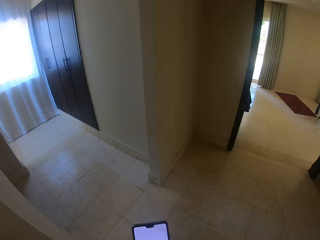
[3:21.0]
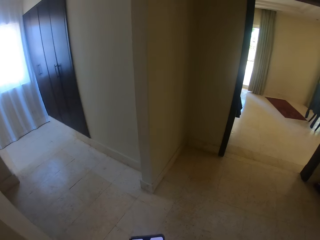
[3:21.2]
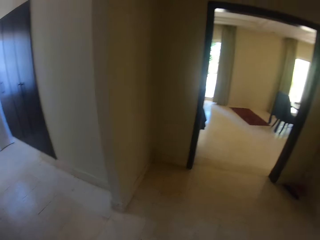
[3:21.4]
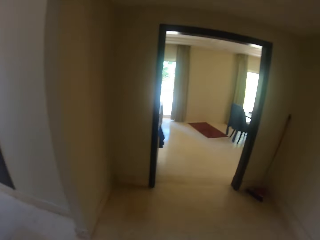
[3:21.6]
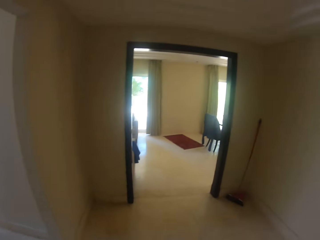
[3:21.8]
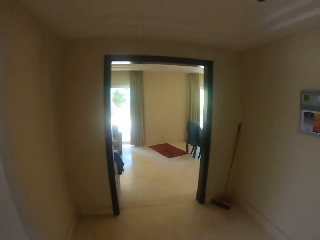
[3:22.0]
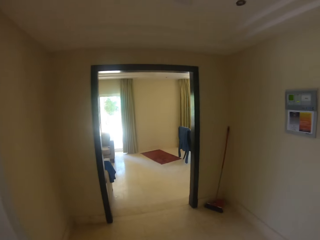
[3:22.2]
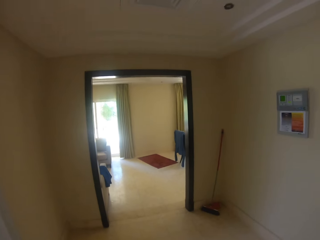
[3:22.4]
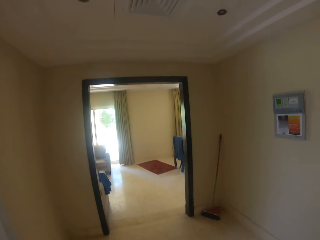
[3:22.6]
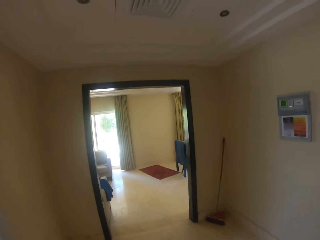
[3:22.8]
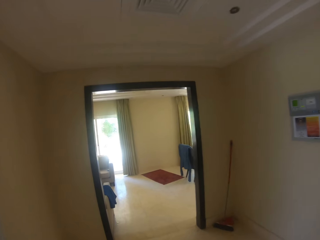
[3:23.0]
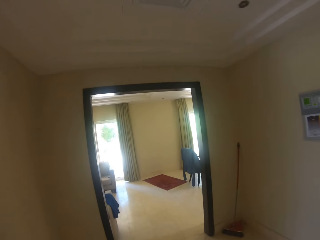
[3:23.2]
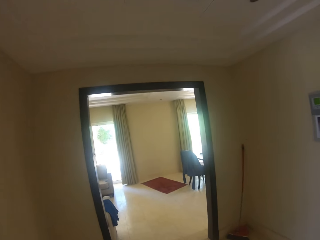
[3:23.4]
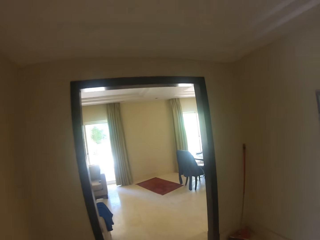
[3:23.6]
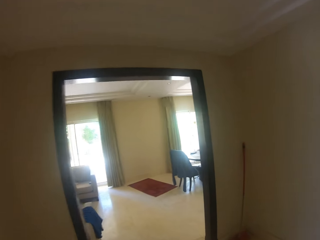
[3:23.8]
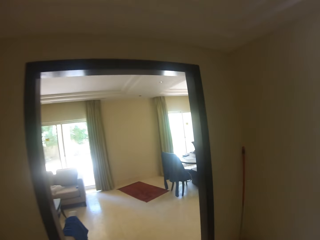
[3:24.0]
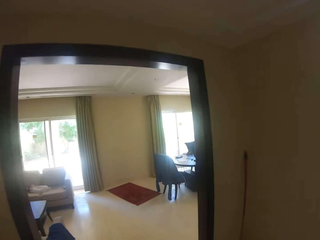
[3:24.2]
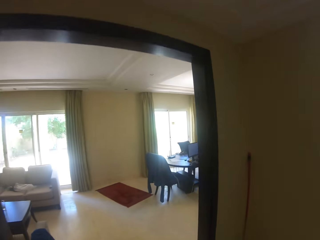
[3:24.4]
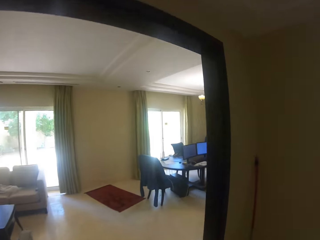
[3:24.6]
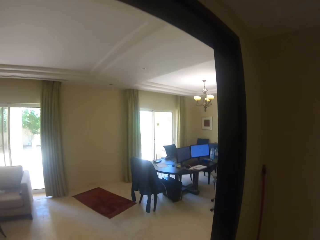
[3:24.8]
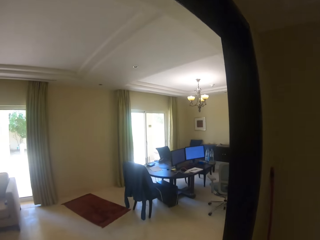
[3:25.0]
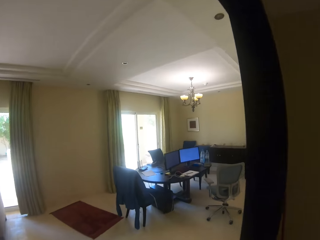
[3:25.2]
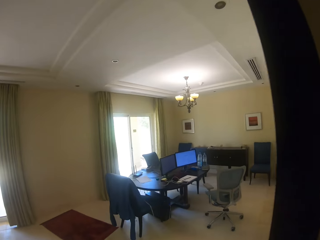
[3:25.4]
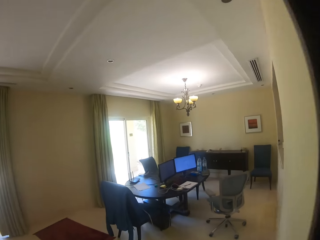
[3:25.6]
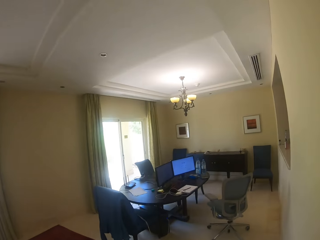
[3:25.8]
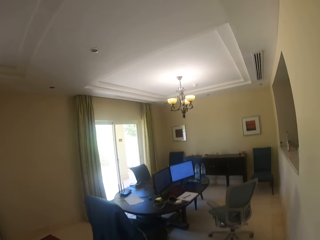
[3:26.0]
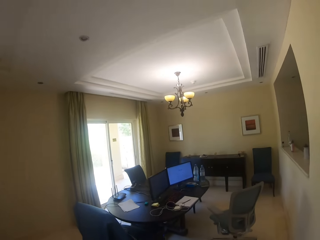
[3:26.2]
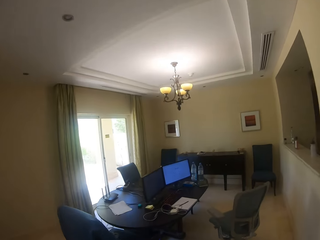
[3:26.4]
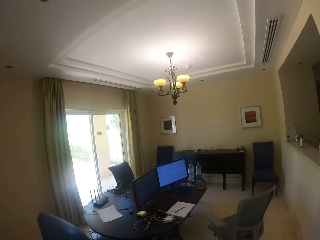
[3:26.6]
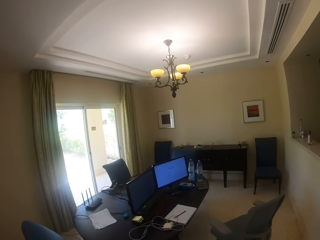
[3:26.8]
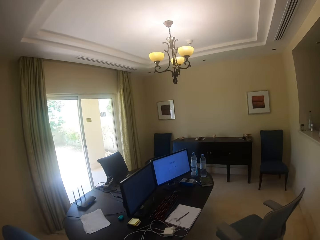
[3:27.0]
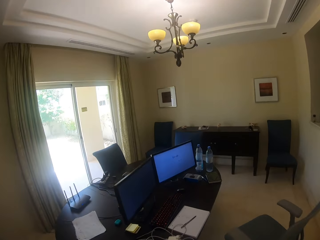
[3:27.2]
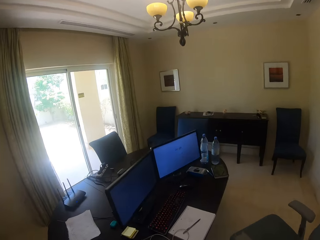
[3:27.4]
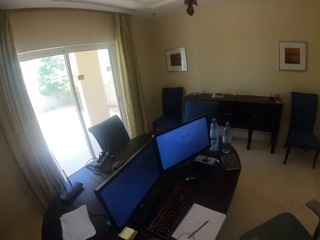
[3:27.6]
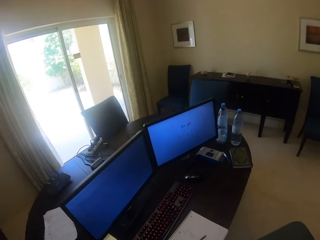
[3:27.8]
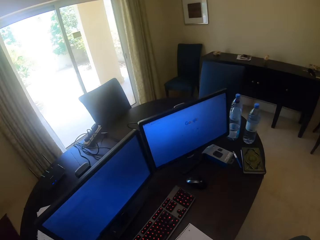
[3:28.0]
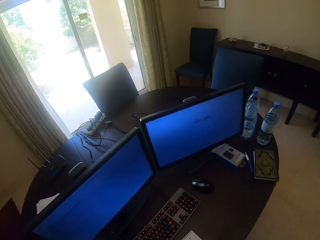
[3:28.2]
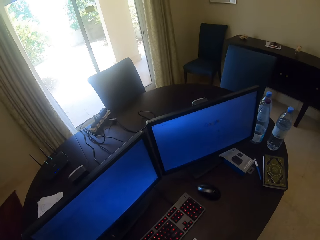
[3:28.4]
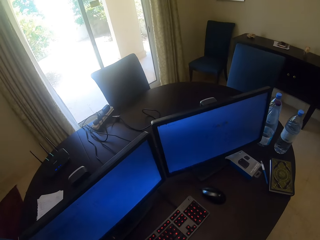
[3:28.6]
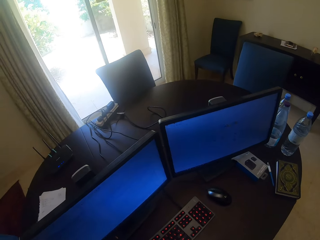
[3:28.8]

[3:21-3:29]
The camera wearer walks in the house.

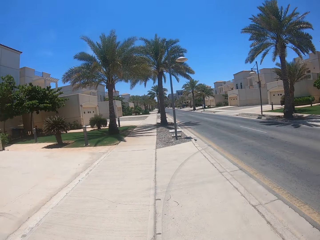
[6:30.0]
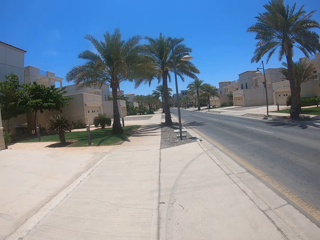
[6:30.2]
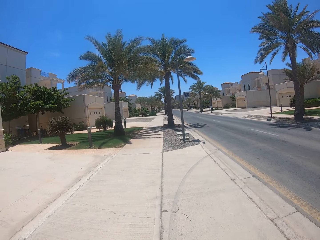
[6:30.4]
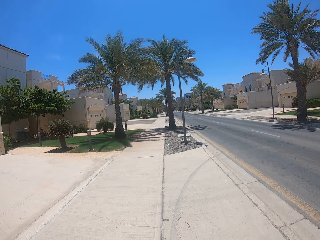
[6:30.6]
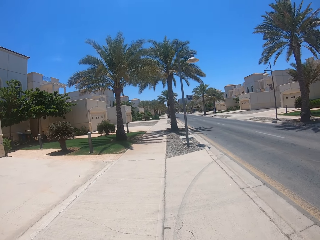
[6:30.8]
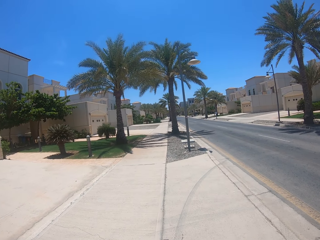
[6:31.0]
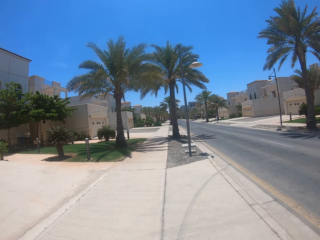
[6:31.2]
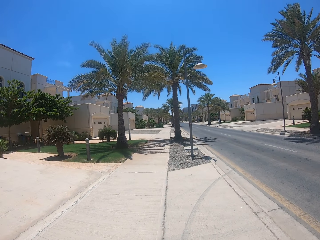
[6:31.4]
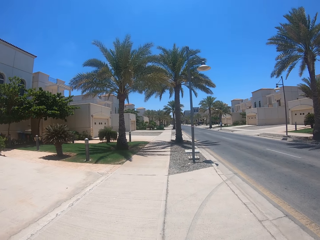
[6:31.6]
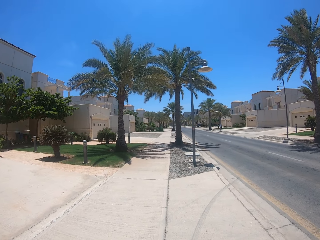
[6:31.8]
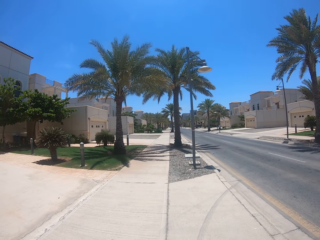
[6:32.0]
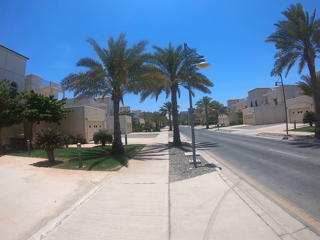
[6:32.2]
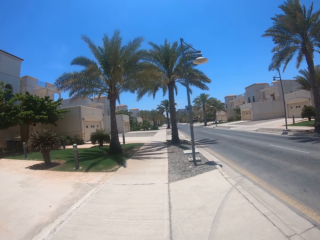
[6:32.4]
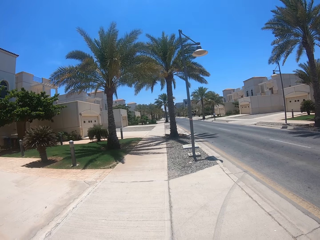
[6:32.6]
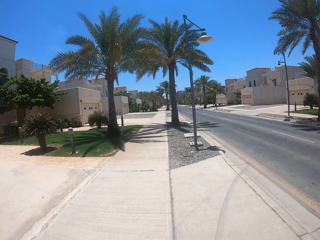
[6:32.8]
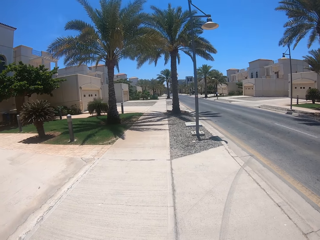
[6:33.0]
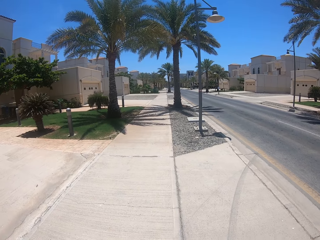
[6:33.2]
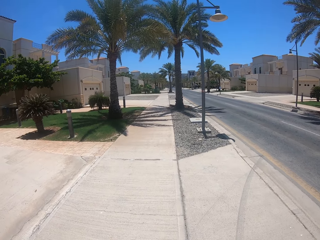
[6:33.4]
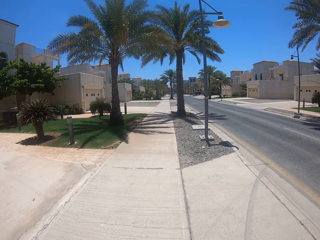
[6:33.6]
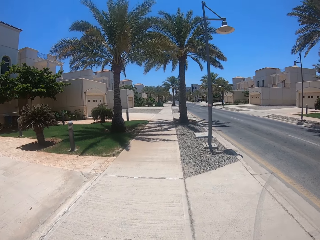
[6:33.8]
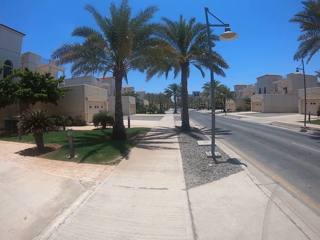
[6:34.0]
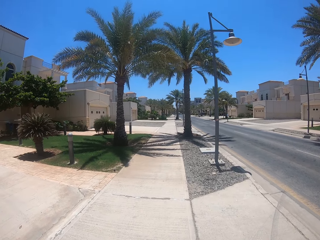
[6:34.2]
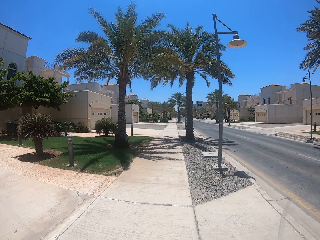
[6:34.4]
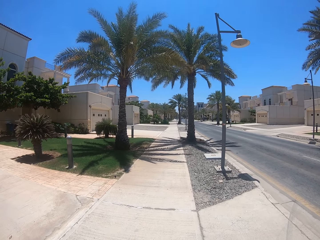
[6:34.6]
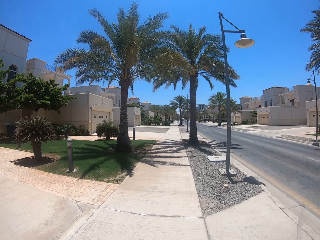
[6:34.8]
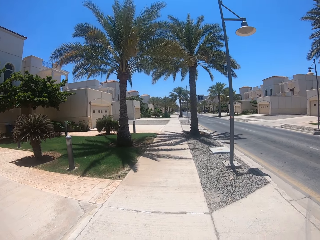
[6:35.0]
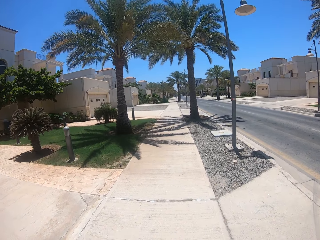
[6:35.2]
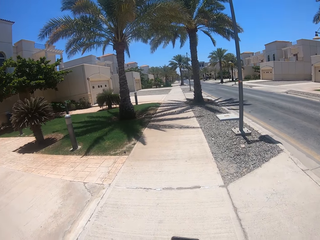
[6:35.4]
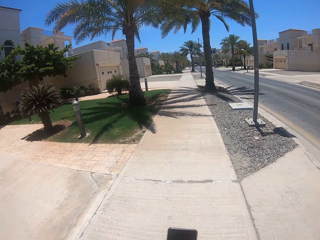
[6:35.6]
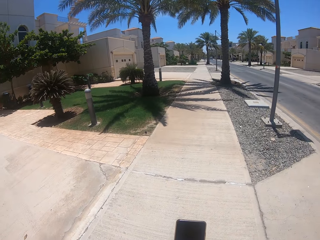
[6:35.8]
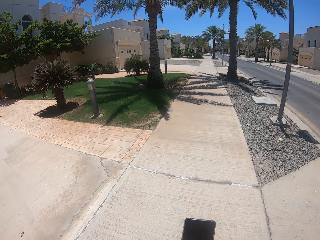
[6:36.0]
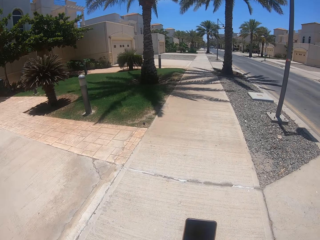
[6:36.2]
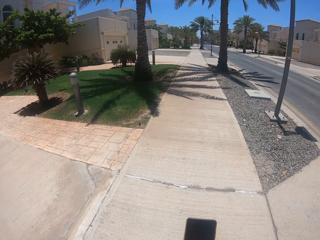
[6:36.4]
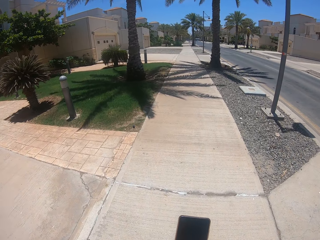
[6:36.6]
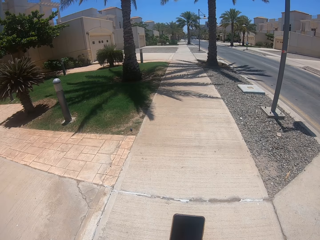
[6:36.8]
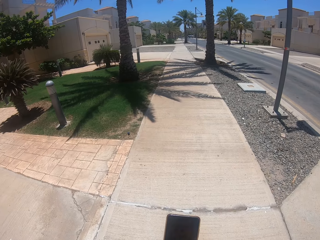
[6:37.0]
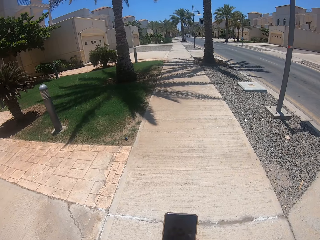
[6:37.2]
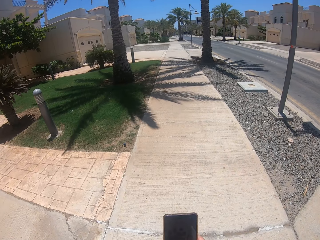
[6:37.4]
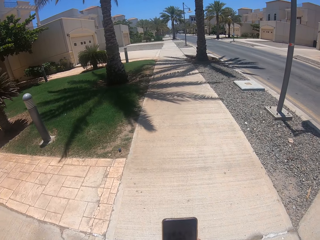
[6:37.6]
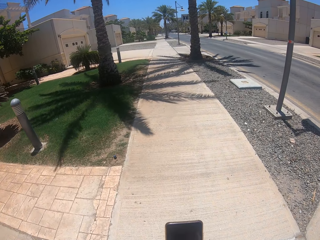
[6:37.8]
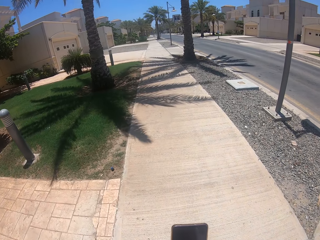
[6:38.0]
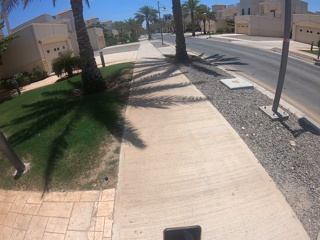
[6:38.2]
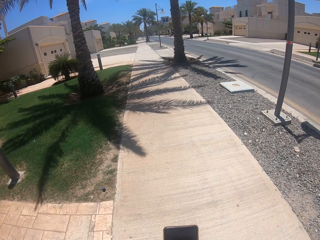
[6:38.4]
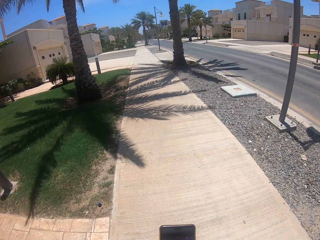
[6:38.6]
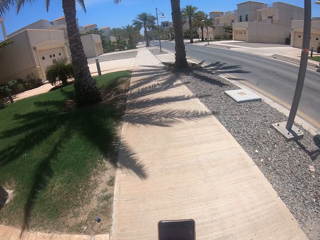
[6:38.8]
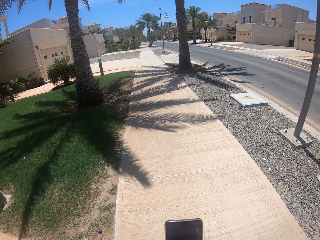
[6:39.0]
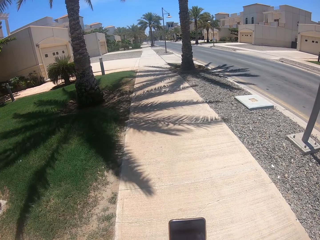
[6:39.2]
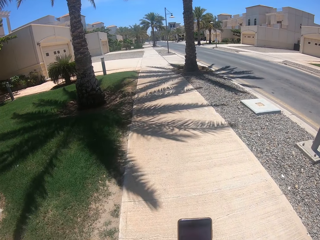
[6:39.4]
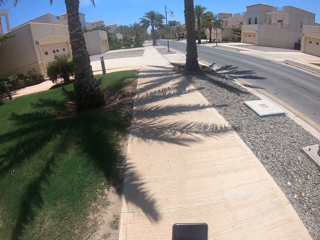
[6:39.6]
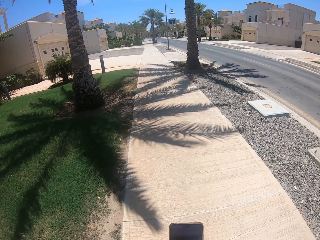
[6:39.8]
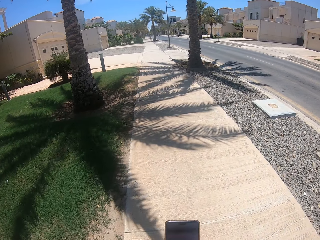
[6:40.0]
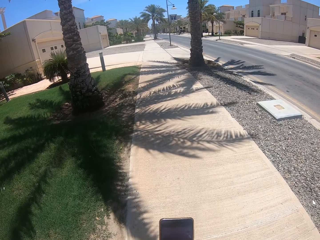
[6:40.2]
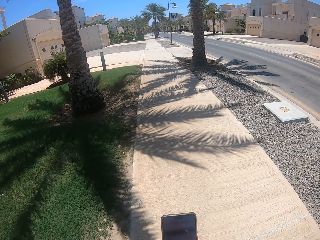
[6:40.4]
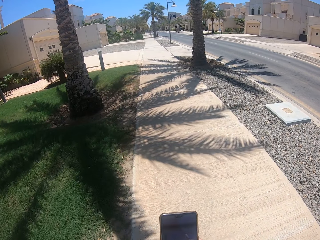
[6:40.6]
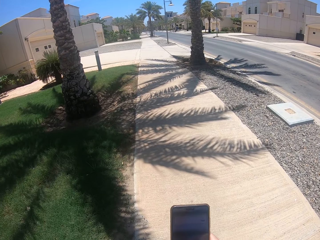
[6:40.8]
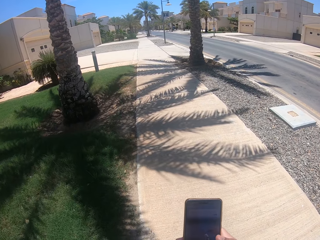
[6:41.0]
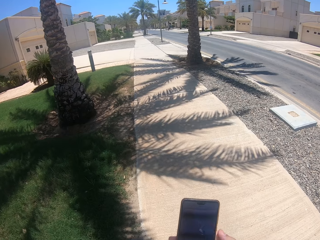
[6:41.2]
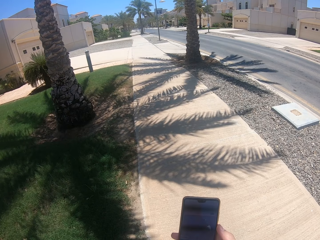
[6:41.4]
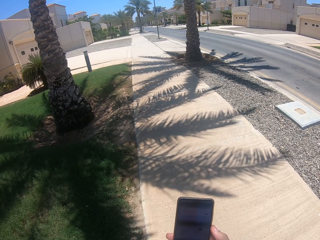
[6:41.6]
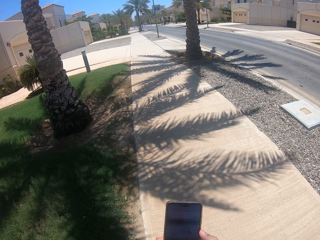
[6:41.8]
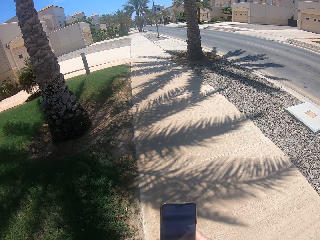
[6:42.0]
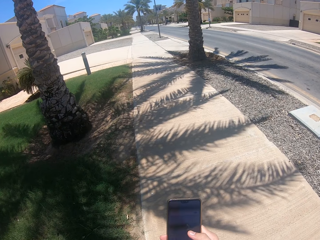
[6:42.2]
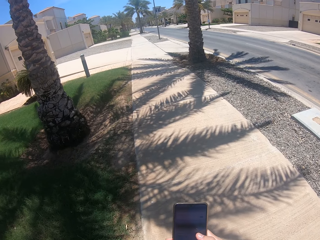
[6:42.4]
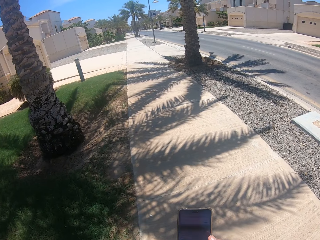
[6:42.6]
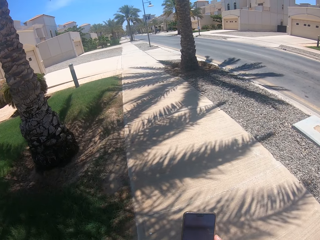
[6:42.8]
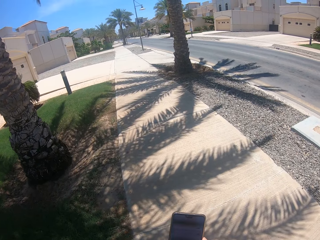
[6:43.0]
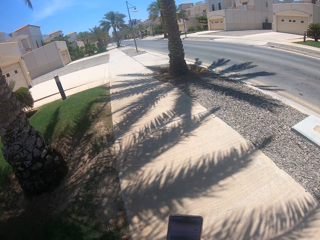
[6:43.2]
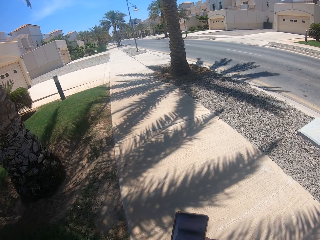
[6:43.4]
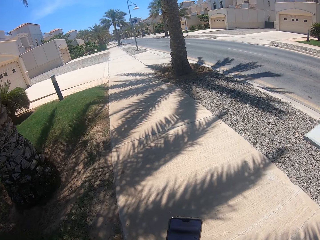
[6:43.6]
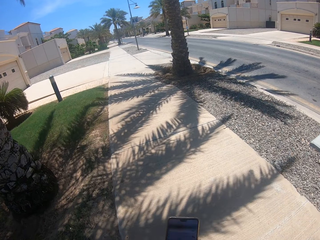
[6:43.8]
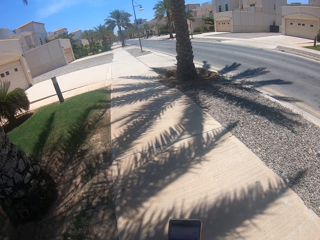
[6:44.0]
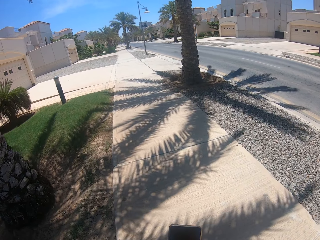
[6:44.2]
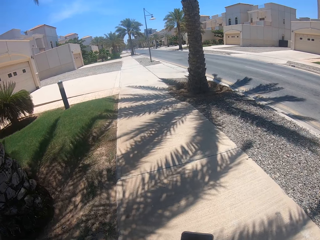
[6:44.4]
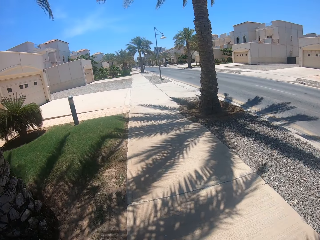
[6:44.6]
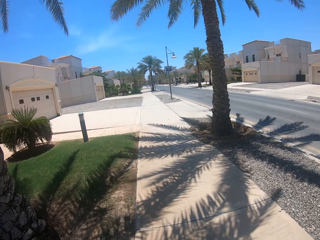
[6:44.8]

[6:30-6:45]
The camera wearer walks on the pavement. They hold a phone. They walk on the pavement.
